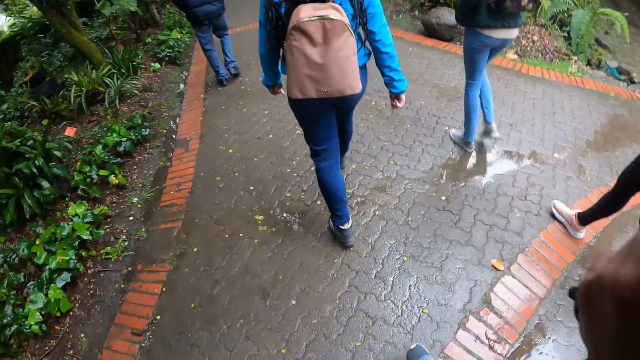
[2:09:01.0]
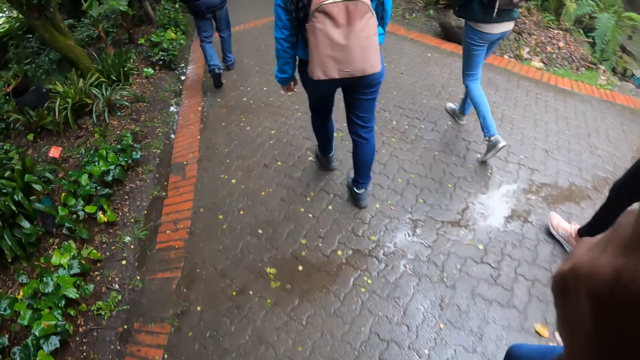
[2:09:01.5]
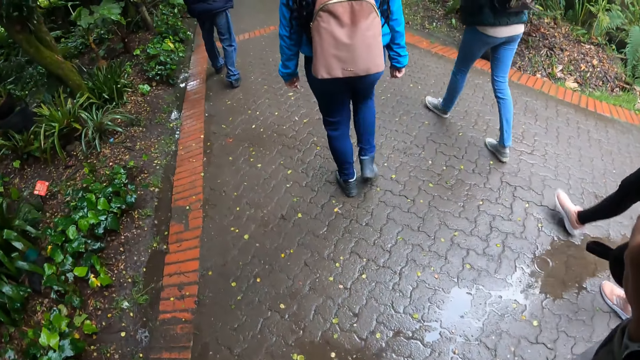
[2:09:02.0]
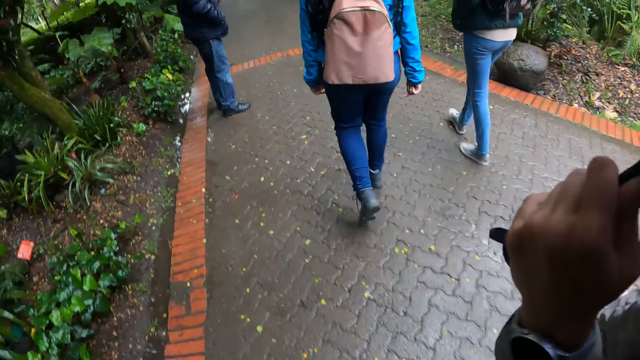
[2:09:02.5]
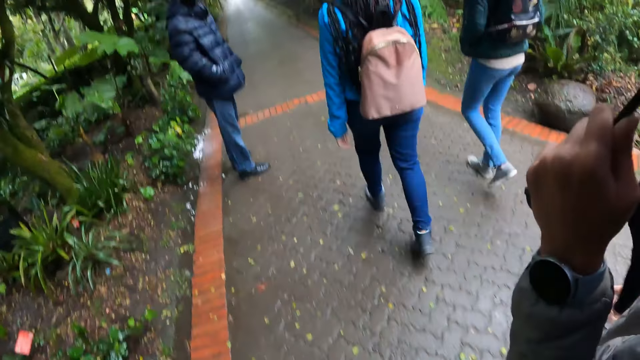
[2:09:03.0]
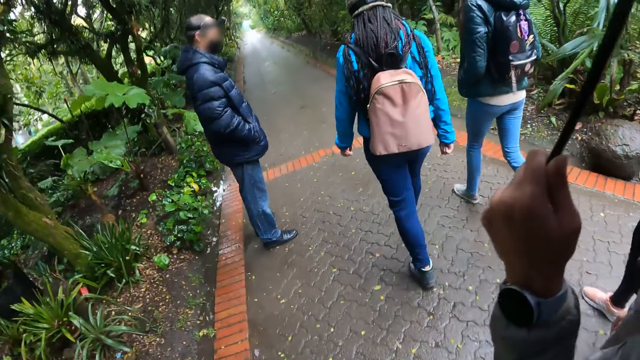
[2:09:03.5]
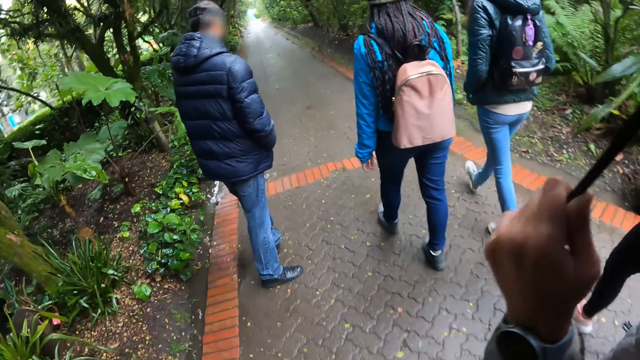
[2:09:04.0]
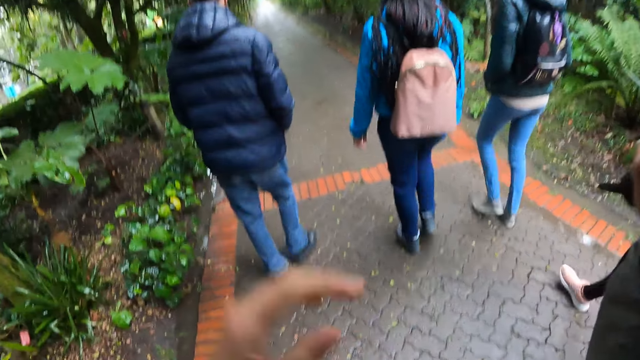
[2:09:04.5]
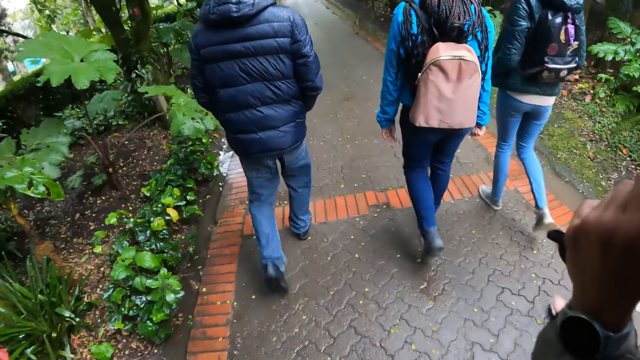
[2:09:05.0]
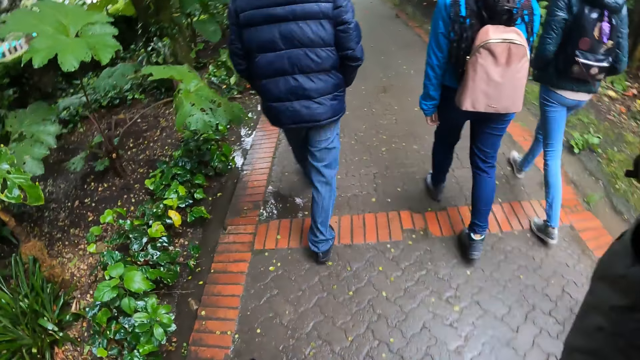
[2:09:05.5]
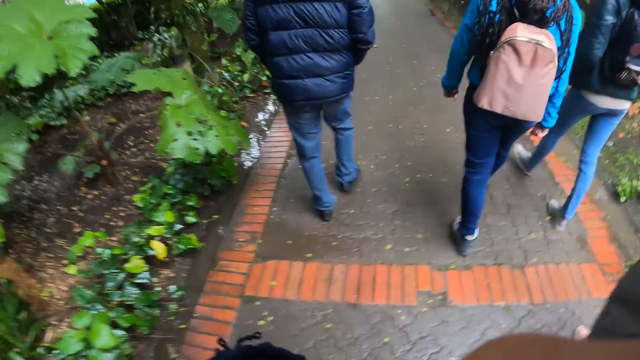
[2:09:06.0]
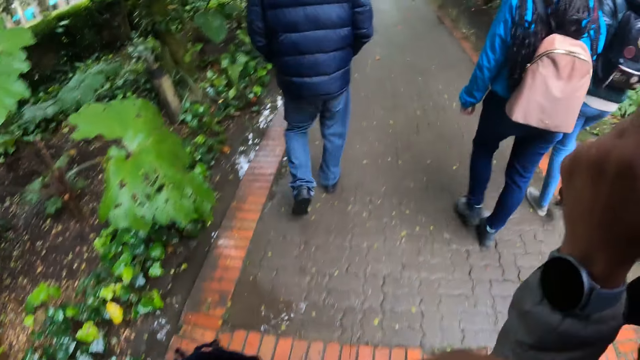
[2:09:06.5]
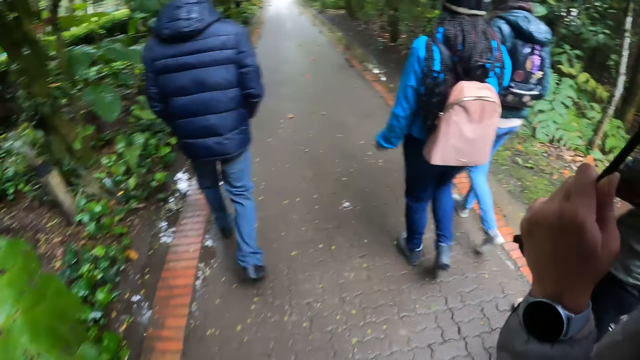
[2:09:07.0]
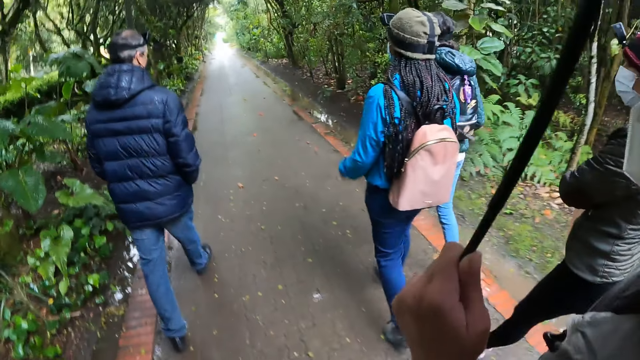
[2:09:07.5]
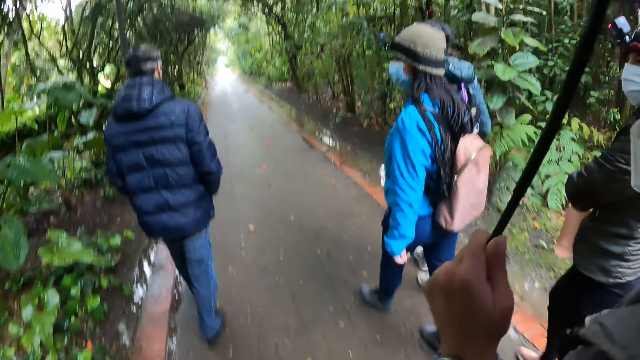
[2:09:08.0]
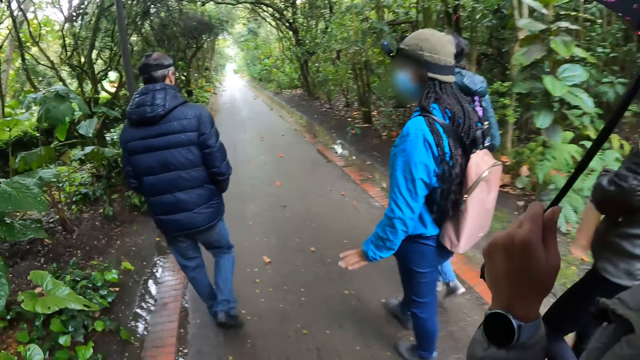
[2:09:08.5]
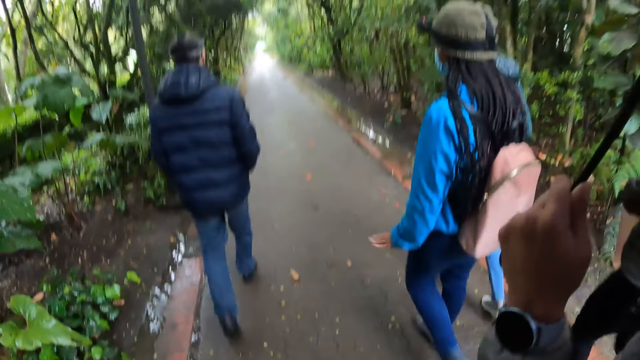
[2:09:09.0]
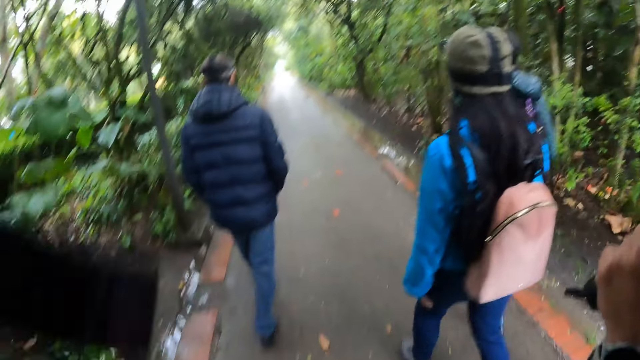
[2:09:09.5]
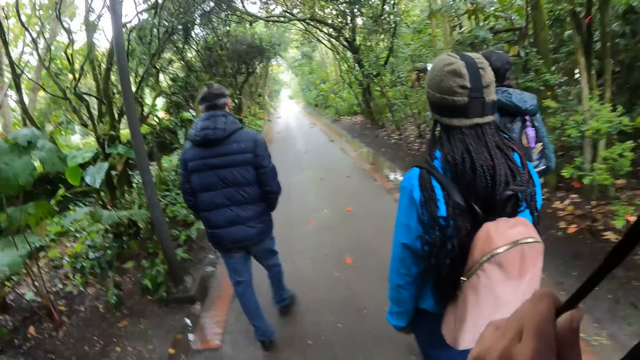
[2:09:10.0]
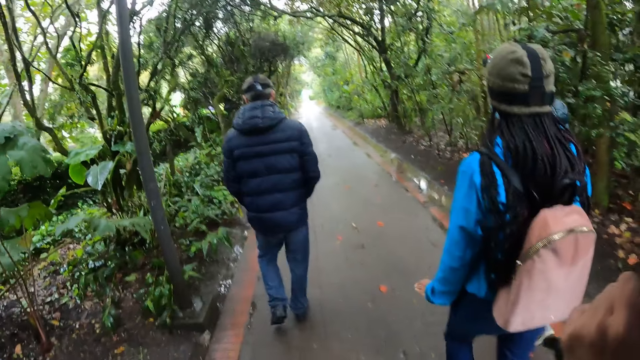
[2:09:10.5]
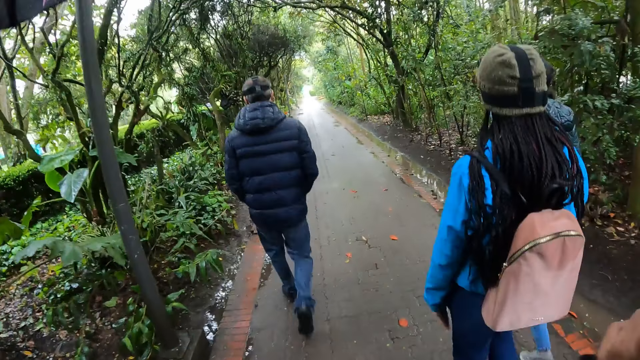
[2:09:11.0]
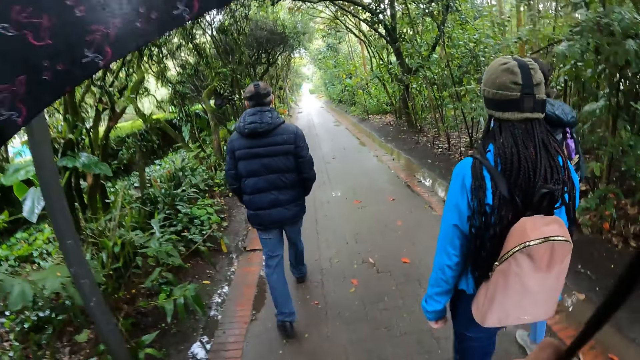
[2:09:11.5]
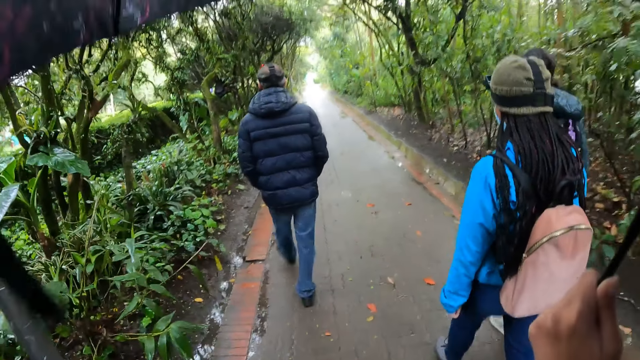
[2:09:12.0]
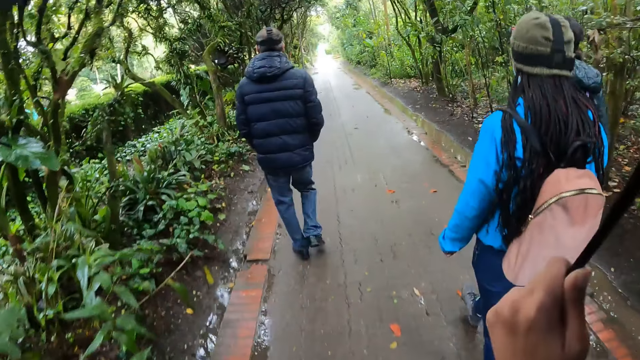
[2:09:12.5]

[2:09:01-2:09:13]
The camera wearer touches her face with her left hand. She moves a hand. She walks around the street. She moves a hand. She walks around the street.

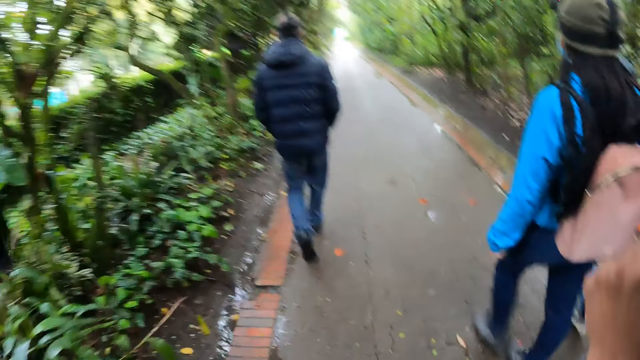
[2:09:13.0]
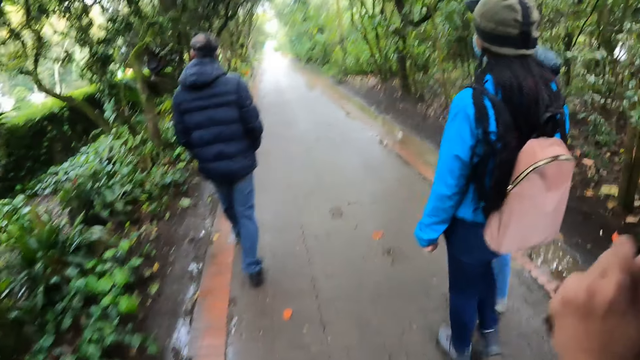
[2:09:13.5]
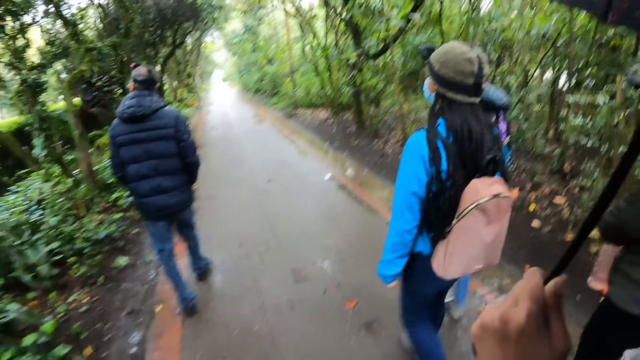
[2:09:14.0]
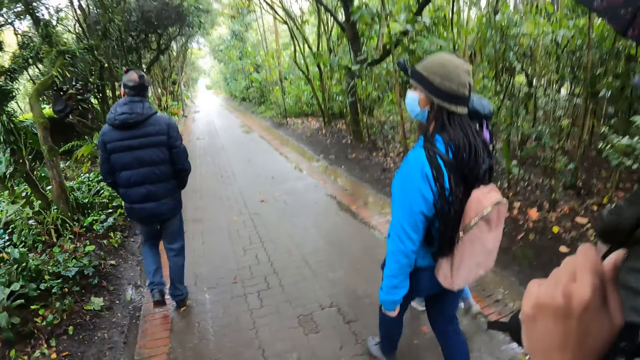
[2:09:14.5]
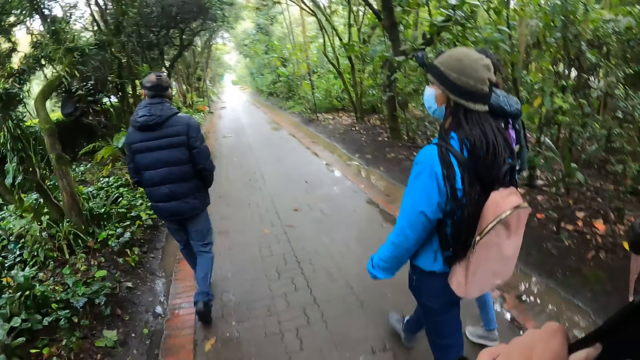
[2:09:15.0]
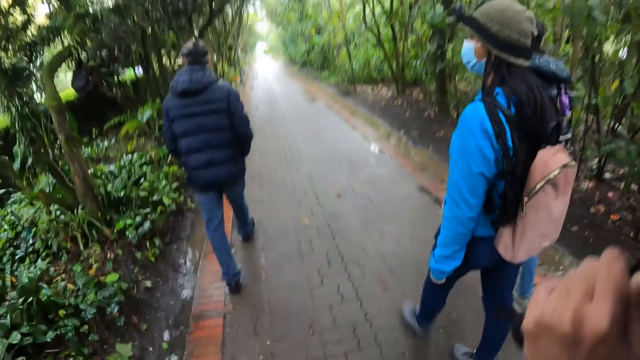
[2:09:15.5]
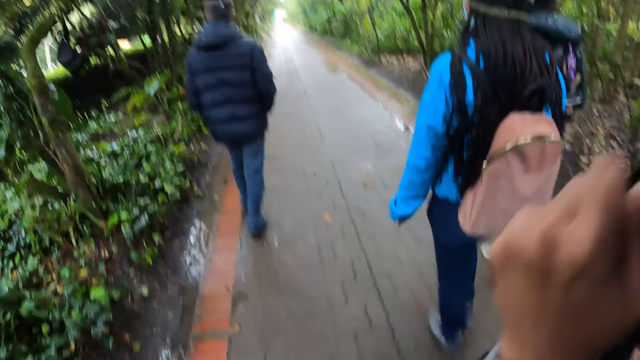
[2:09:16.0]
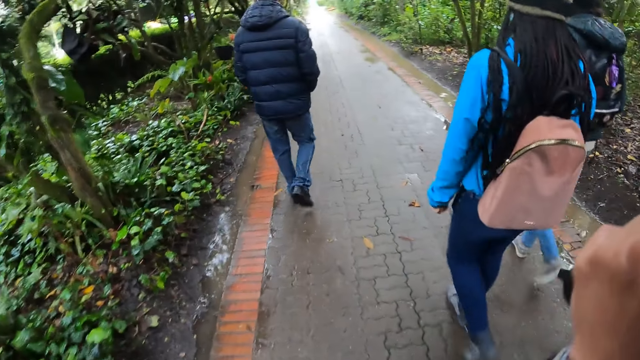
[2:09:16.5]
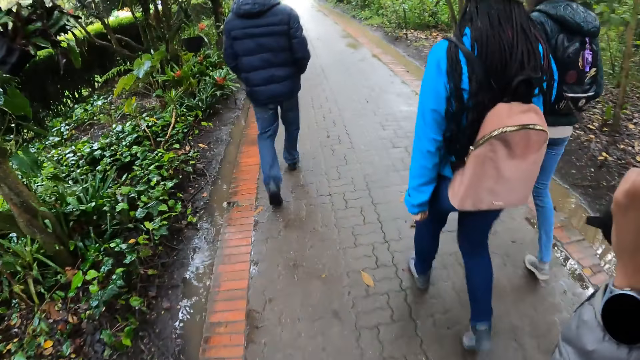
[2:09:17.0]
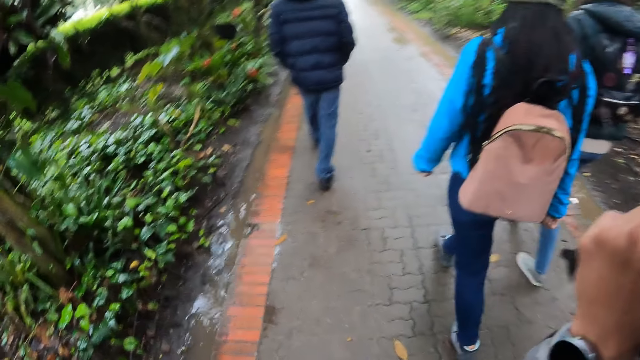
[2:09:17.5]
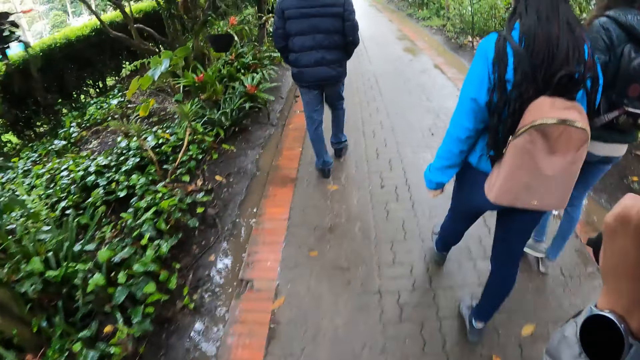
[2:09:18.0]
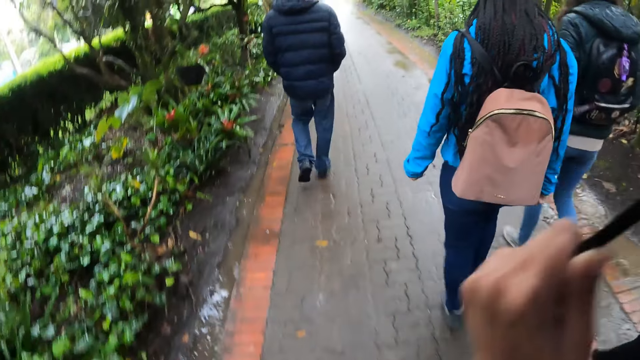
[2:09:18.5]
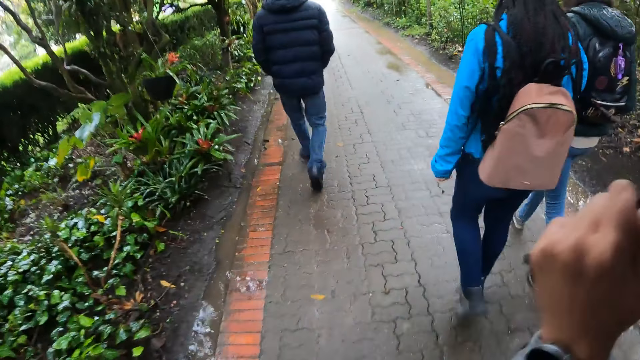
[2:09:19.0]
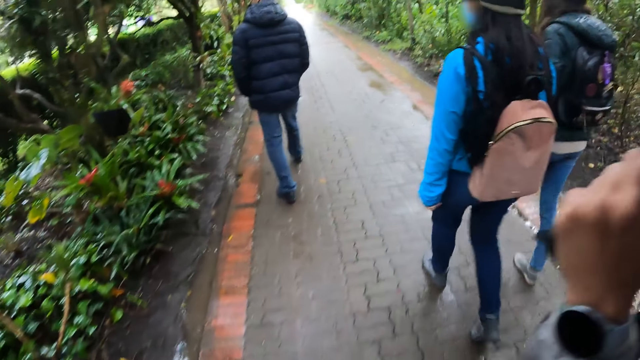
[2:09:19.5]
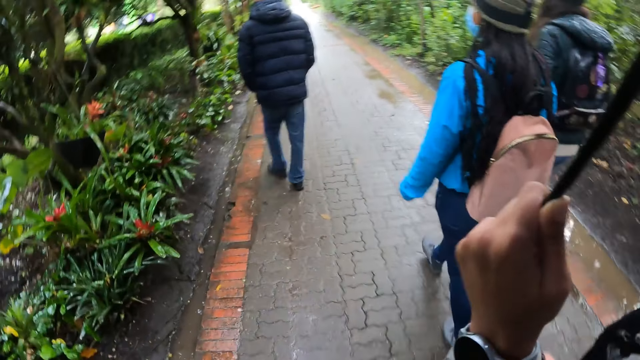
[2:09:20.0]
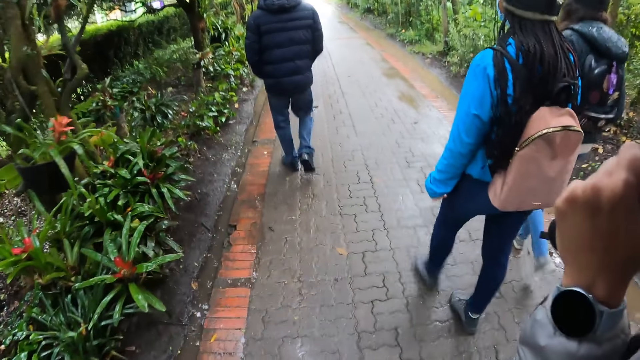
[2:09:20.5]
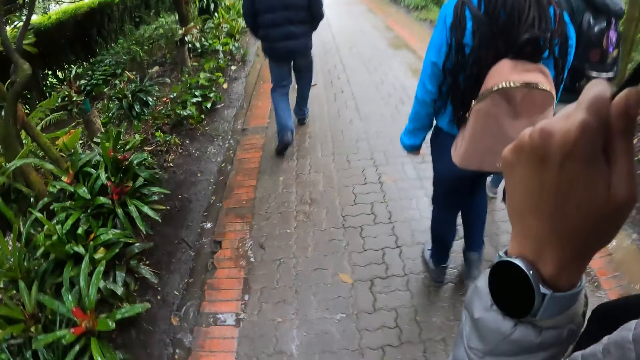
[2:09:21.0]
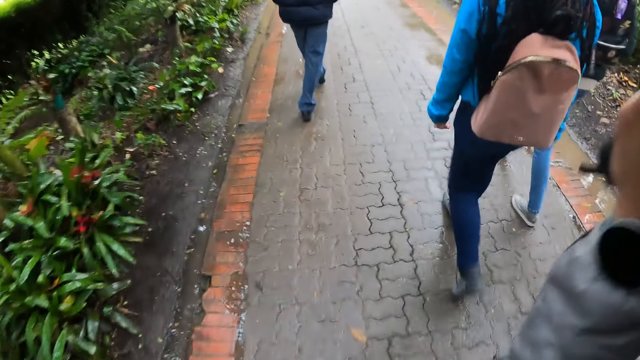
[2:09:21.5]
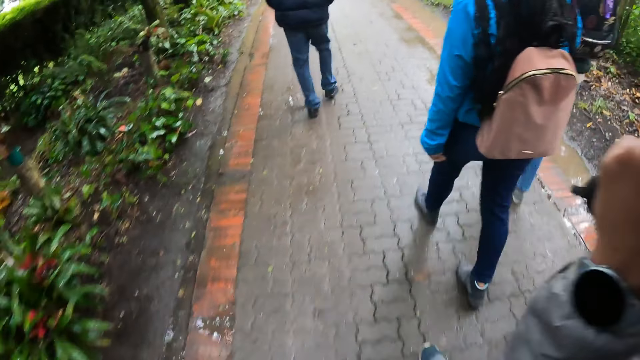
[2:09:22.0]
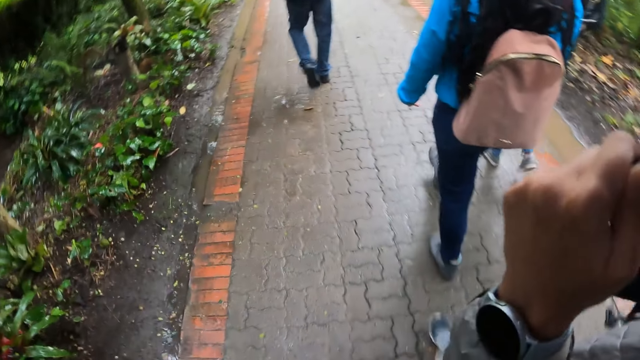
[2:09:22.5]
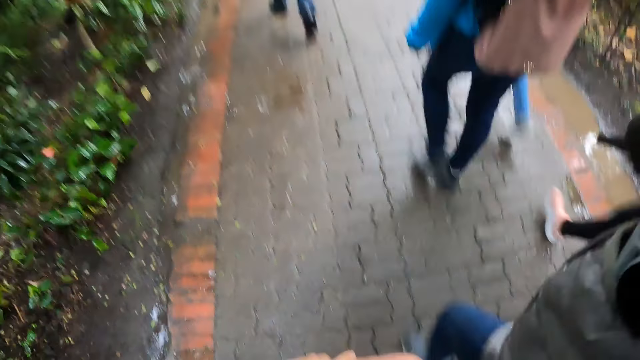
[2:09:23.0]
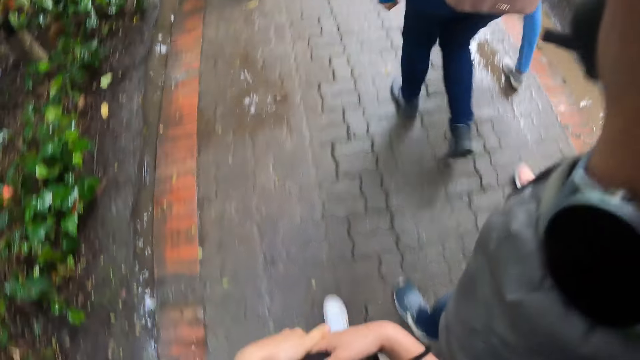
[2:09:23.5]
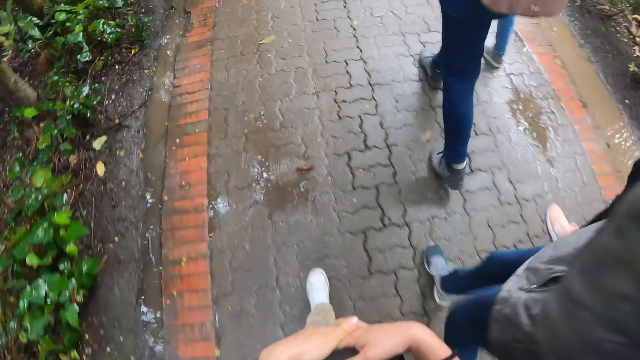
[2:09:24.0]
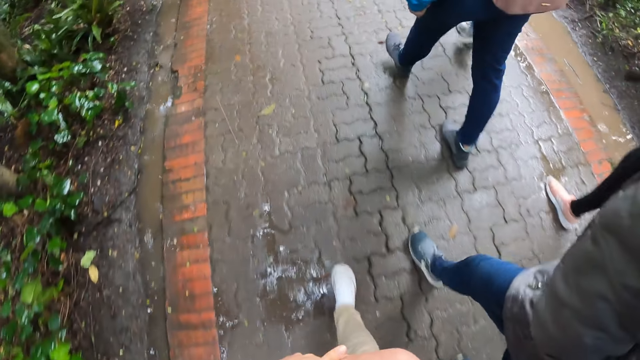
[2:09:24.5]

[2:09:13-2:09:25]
The camera wearer moves a hand. They walk around the street.
